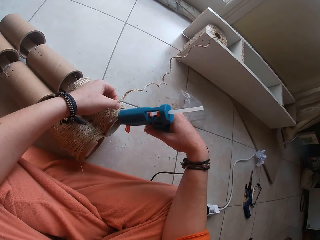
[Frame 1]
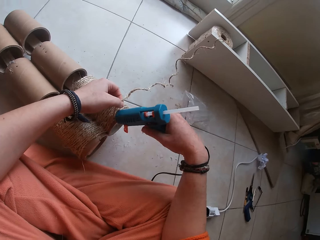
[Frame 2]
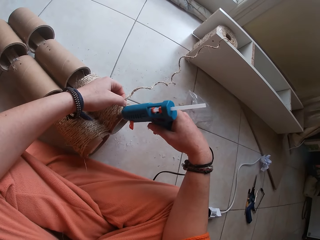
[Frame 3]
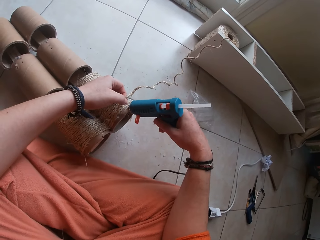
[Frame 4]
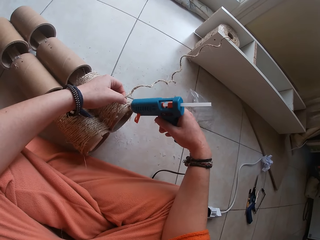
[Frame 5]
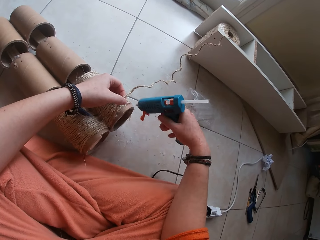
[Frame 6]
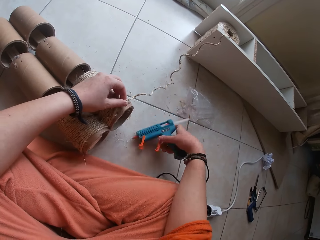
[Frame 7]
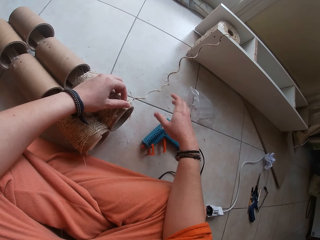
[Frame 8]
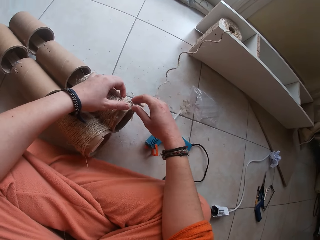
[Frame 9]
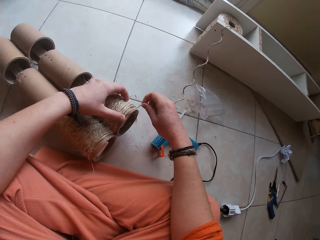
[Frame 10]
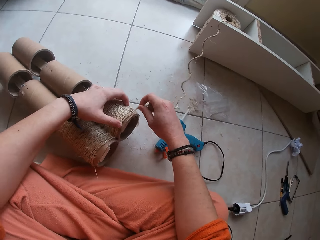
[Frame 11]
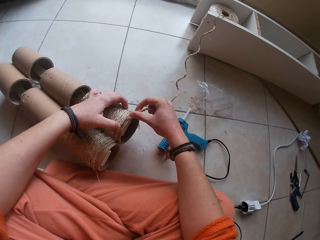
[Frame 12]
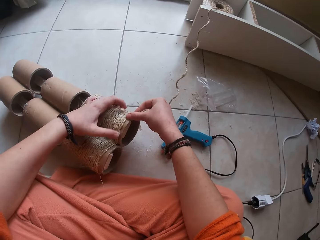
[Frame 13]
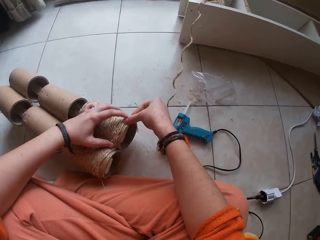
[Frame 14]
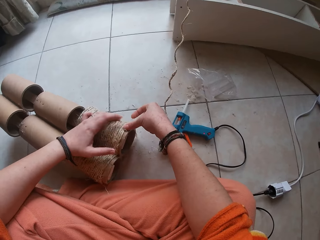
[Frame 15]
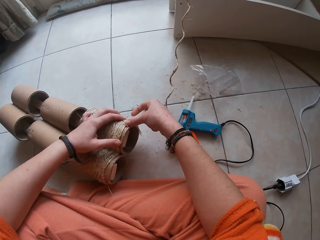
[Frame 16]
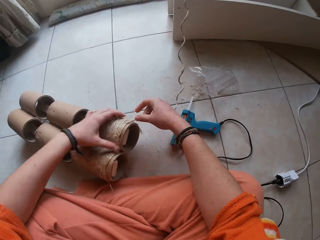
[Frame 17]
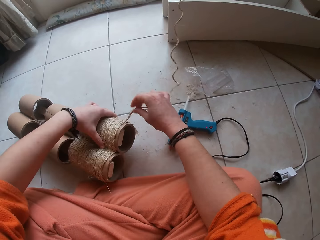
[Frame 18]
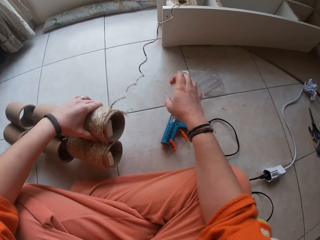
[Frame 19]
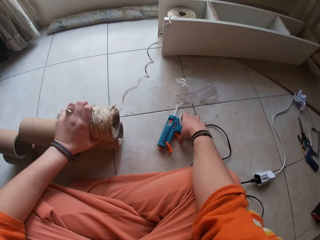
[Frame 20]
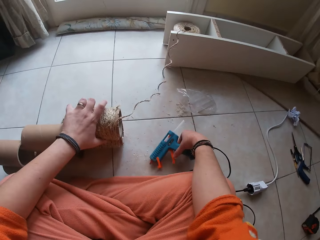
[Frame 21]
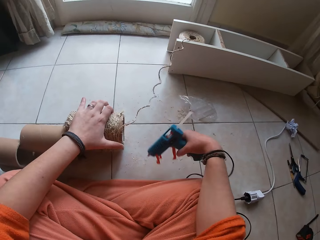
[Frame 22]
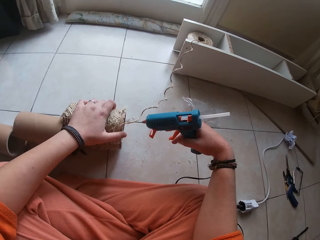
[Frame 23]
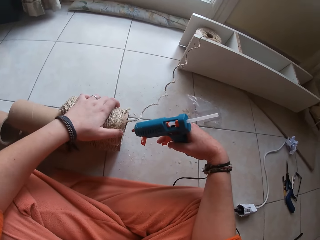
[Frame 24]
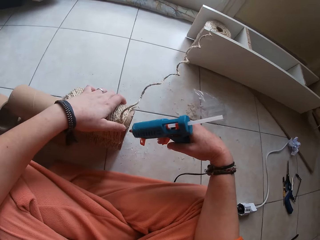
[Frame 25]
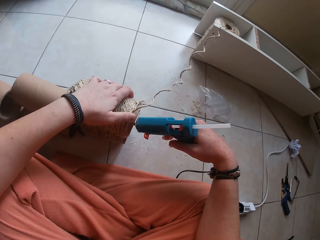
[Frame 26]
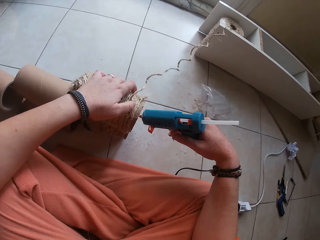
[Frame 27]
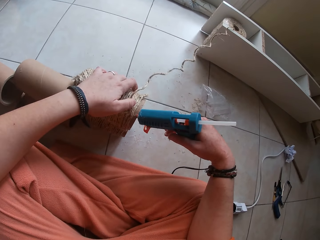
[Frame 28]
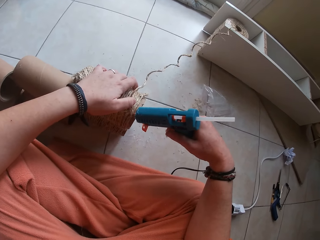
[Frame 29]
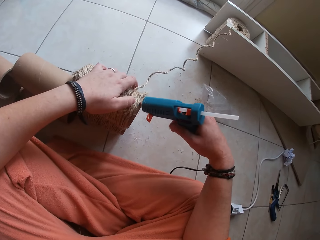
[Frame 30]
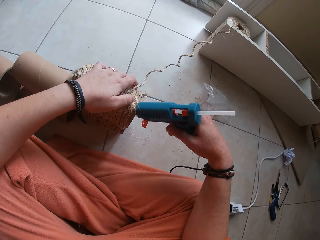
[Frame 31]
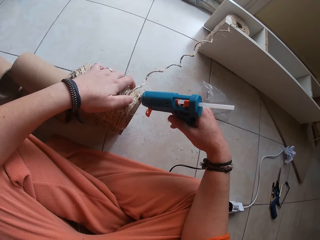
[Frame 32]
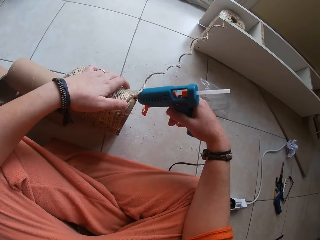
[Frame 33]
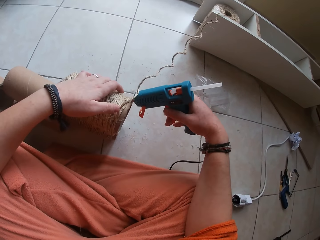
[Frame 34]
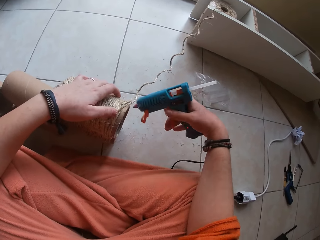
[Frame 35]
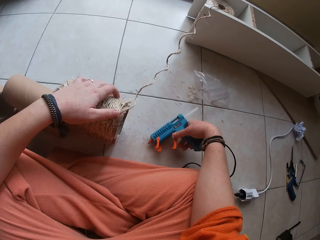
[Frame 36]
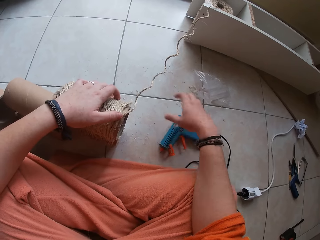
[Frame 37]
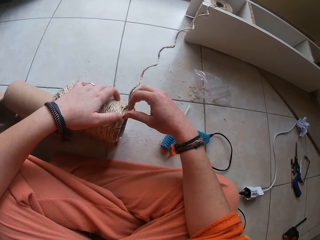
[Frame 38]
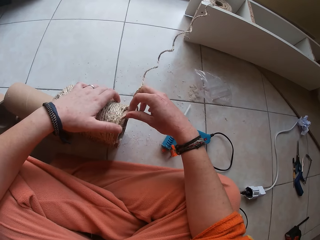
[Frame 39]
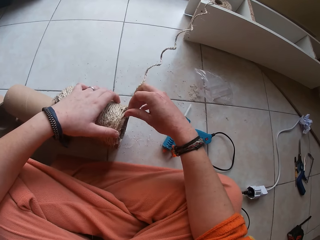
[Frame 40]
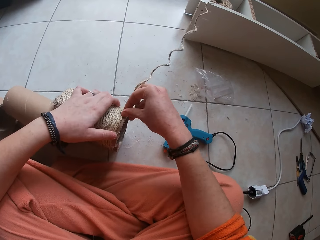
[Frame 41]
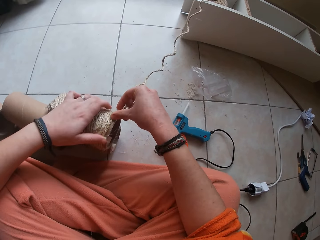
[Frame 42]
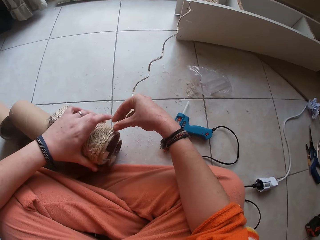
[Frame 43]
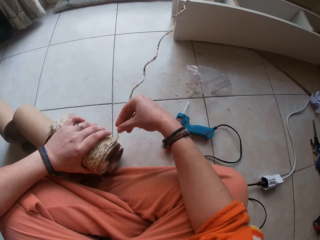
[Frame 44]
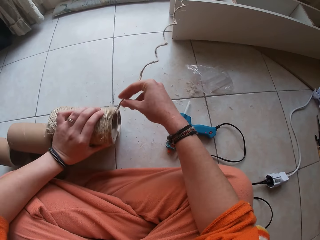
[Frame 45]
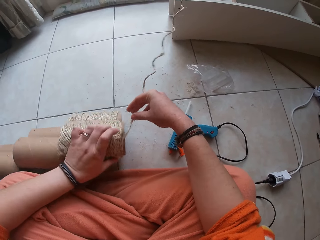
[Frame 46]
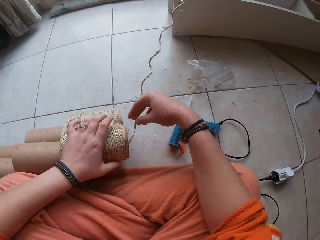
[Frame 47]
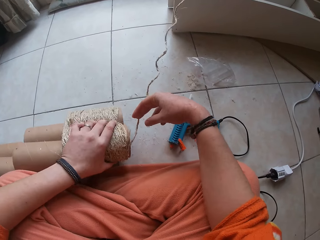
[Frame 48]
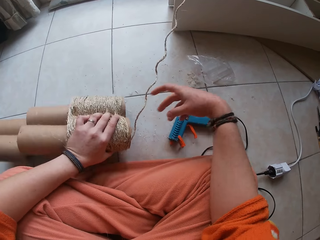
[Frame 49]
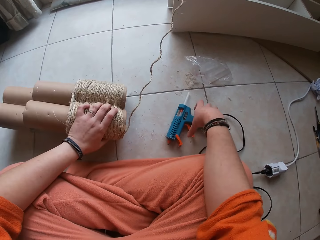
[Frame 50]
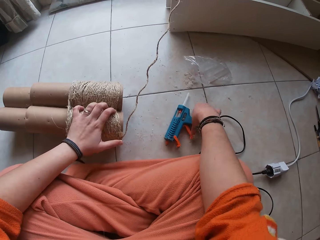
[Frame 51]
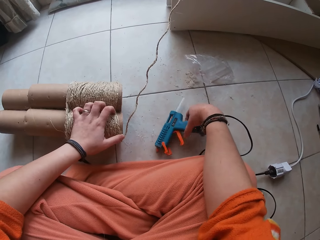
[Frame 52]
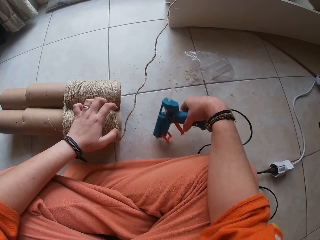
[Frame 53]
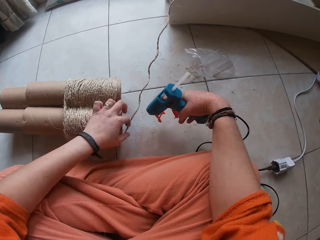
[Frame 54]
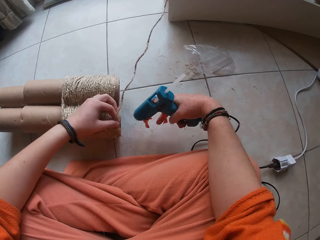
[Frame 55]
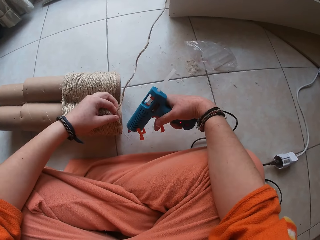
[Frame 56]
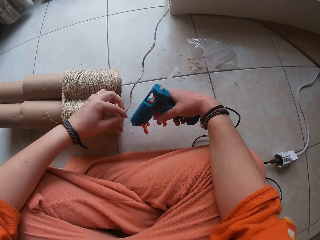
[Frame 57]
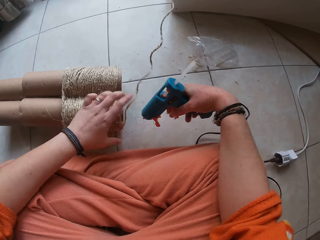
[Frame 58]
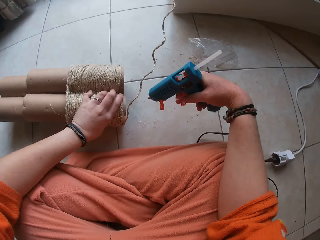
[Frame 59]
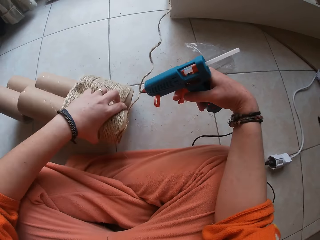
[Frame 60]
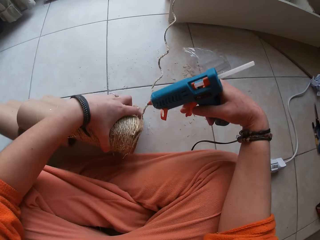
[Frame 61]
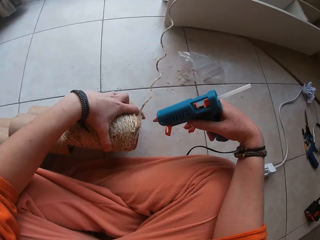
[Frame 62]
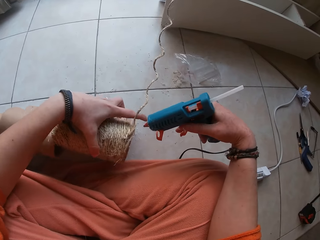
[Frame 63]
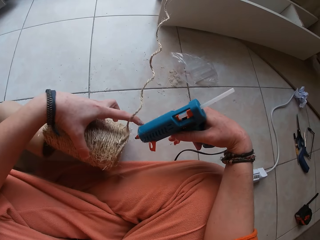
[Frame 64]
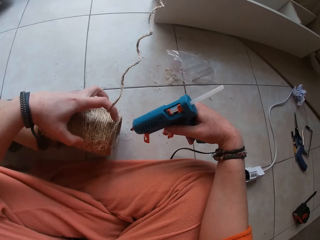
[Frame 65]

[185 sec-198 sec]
The camera wearer squeezes glue on the cardboard tube with the glue gun in her right hand. She drops the glue gun in her right hand on the floor. She picks the twine from the cardboard on the floor with her right hand. She sets the twine on the cardboard tube with both hands. She picks the glue gun from the floor with her right hand. She moves the twine from the cardboard tube with her left hand. She squeezes glue on the cardboard tube with the glue gun in her right hand. She drops the glue gun in her right hand on the floor. She sets the twine in her right hand on the cardboard tube. She places the cardboard tube in her left hand on the floor. She picks the glue gun from the floor with her right hand. She picks the twine from the cardboard tube with her left hand. She elevates the cardboard tube from the floor with her left hand.

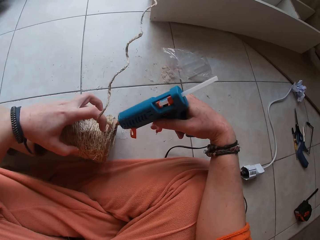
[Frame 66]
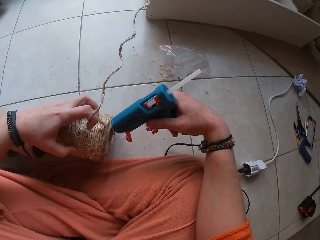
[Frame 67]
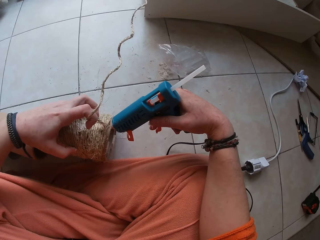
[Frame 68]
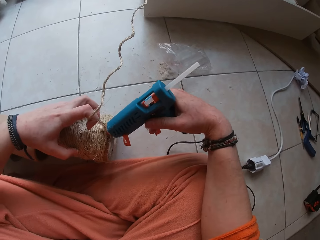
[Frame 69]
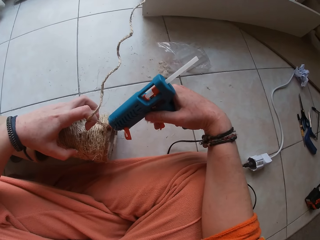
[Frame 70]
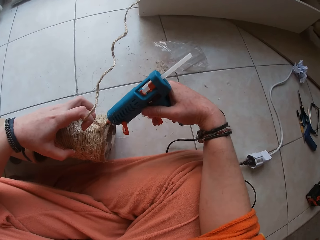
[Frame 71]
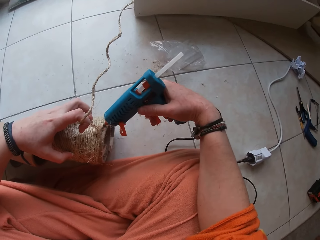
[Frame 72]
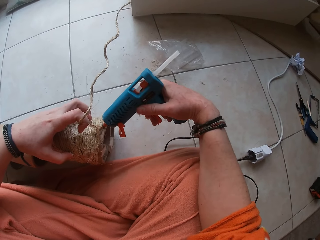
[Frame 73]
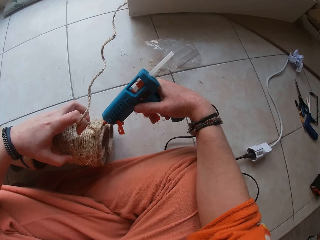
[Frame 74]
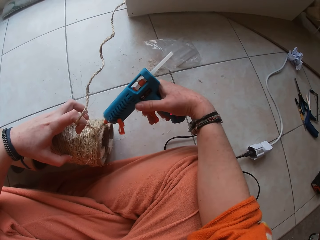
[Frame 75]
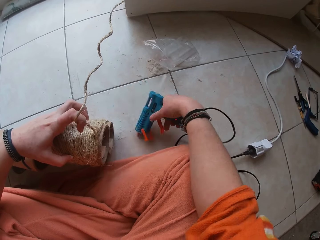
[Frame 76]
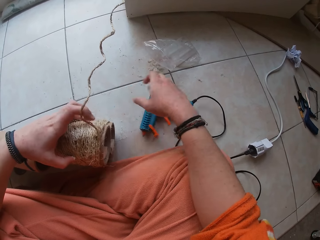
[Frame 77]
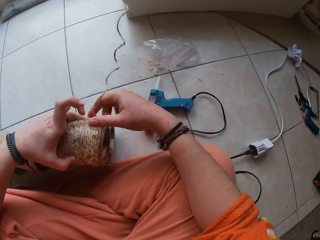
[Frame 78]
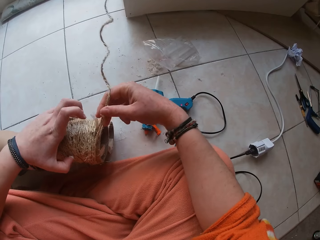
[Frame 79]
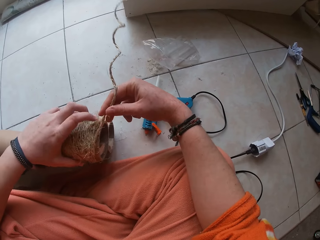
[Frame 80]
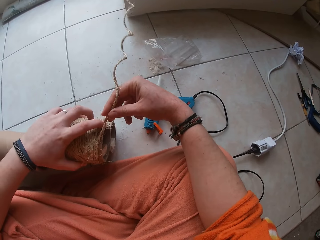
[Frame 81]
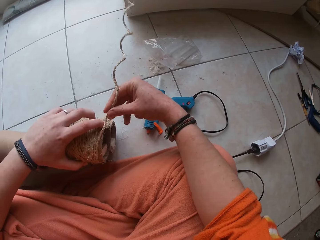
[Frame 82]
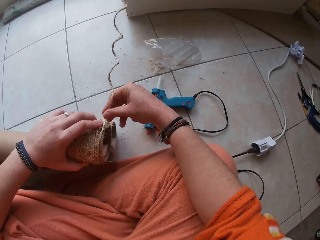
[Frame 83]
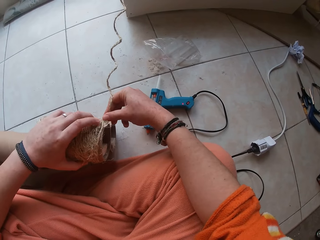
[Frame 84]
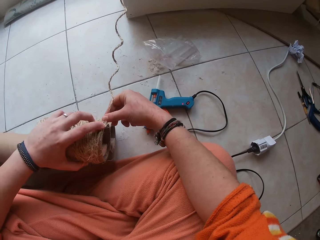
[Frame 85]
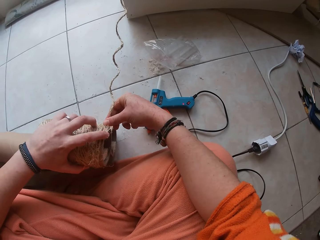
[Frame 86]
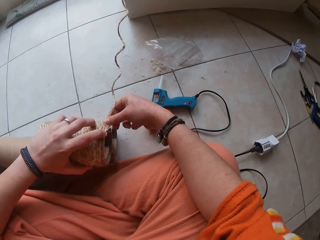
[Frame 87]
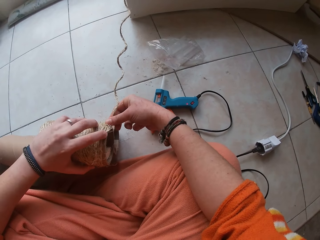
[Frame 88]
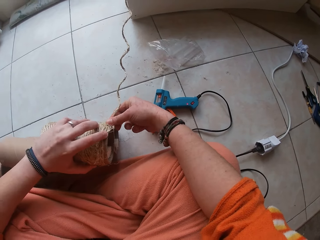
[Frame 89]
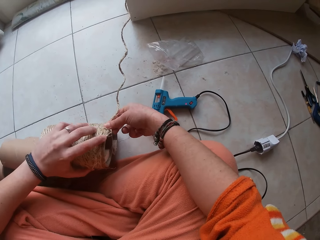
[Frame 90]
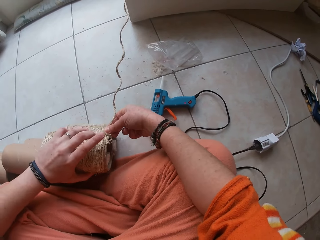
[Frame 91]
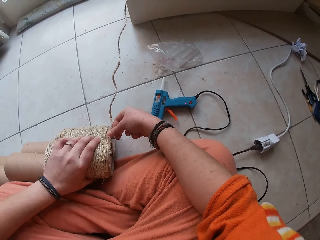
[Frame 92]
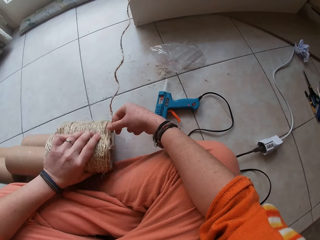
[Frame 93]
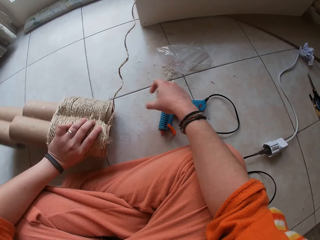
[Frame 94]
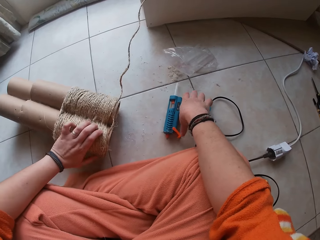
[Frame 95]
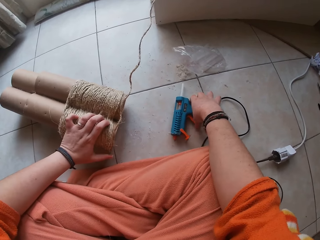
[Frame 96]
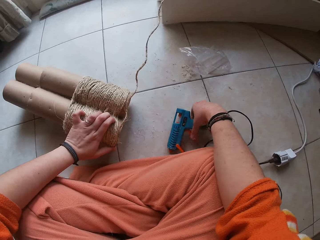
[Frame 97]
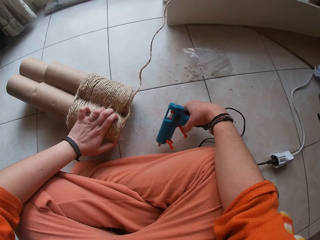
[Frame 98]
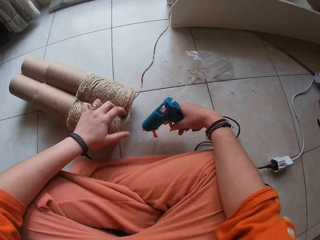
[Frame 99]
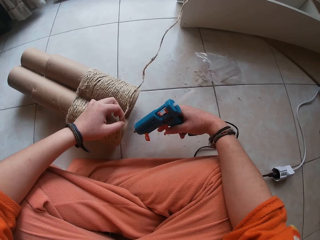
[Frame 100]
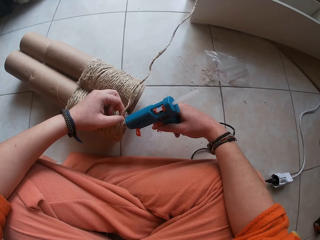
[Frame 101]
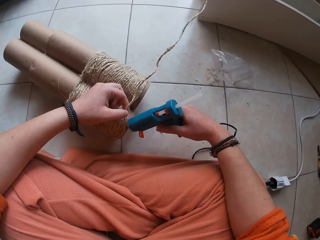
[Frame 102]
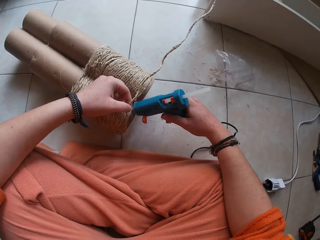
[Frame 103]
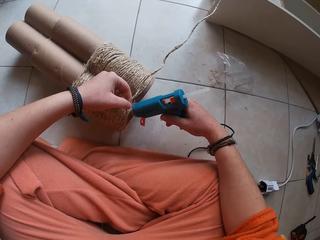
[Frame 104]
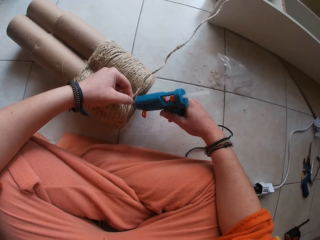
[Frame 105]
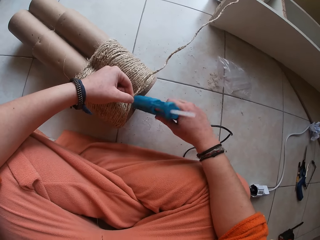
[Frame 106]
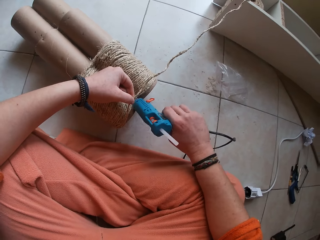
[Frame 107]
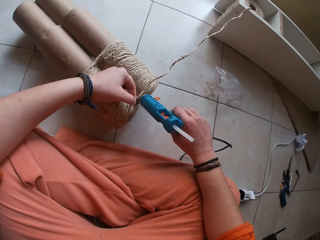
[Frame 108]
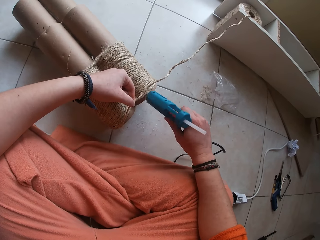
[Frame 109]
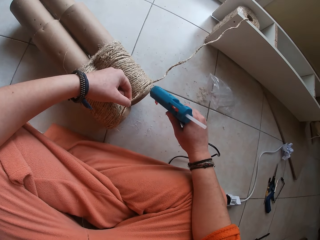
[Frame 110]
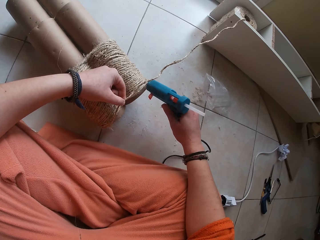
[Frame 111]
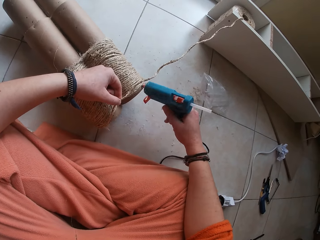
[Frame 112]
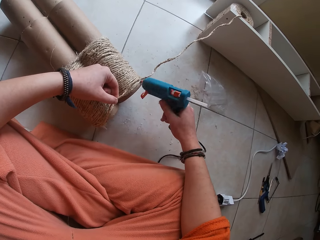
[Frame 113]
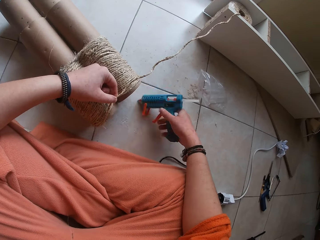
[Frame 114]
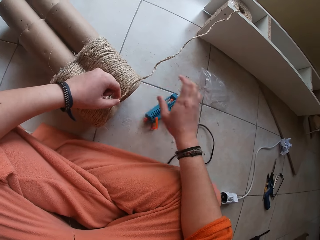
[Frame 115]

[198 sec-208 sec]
The camera wearer picks the twine from the cardboard tube with her left hand. She squeezes glue on the cardboard tube with the glue gun in her right hand. She drops the glue gun in her right hand on the floor. She picks the twine from the cardboard tube with her right hand. She sets the twine in her right hand on the cardboard tube. She places the cardboard tube in her left hand on the floor. She picks the glue gun from the floor with her right hand. She picks the twine from the cardboard tube with her left hand. She squeezes glue on the cardboard tube with the glue gun in her right hand.
